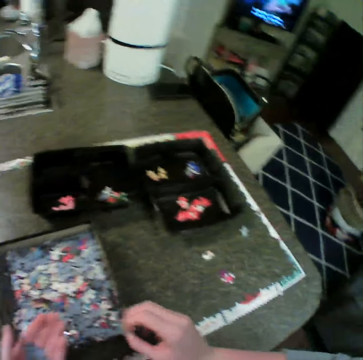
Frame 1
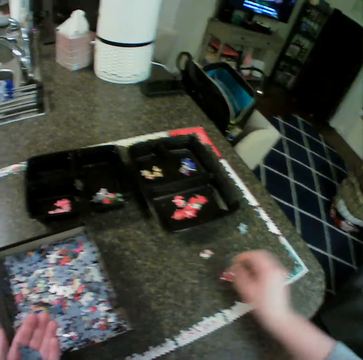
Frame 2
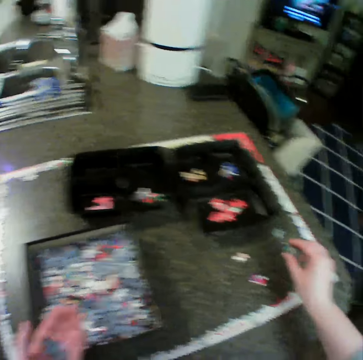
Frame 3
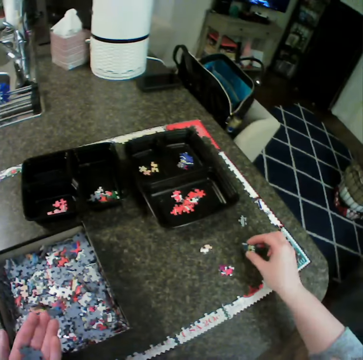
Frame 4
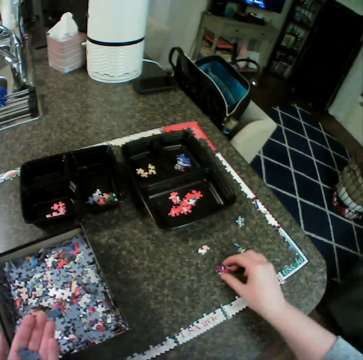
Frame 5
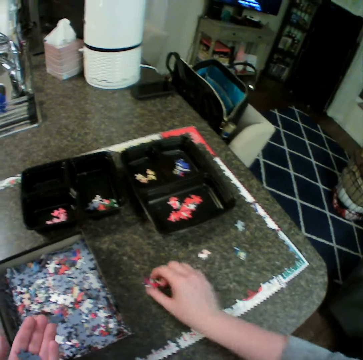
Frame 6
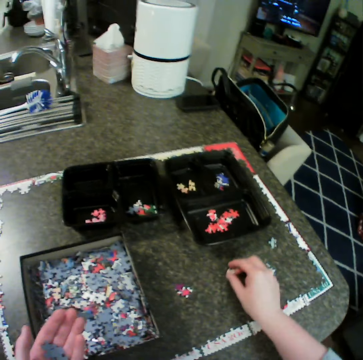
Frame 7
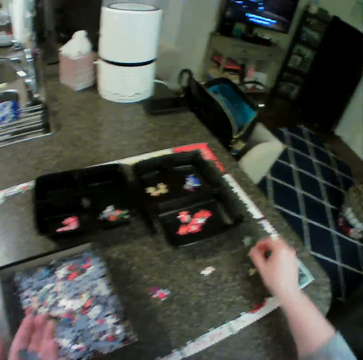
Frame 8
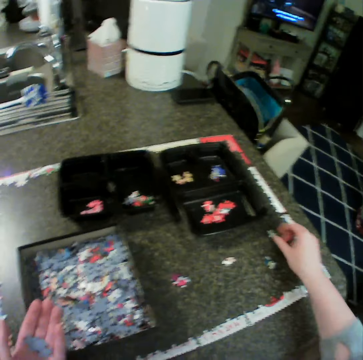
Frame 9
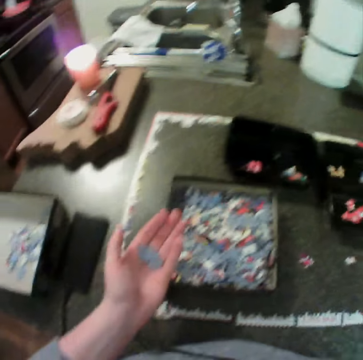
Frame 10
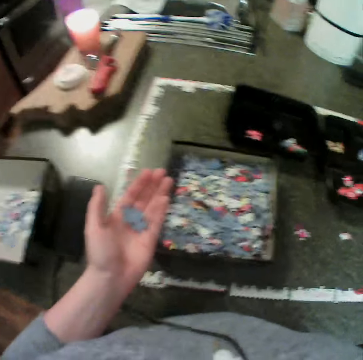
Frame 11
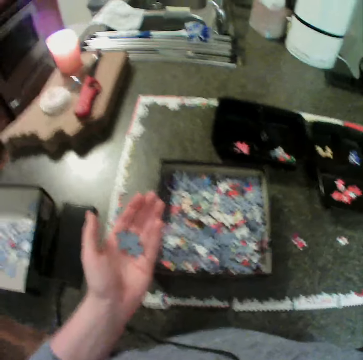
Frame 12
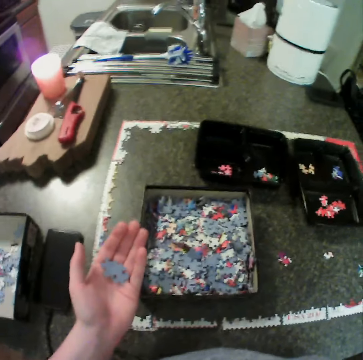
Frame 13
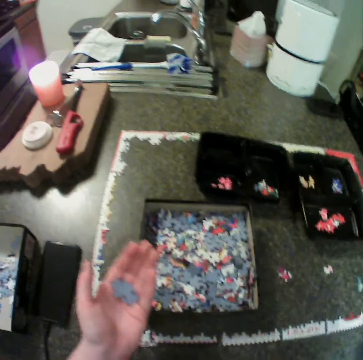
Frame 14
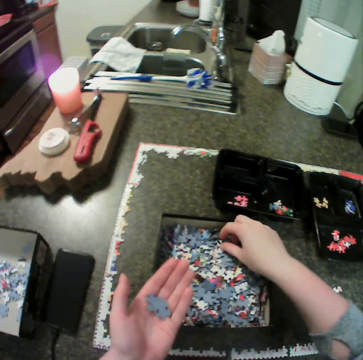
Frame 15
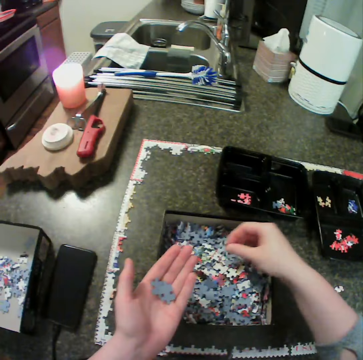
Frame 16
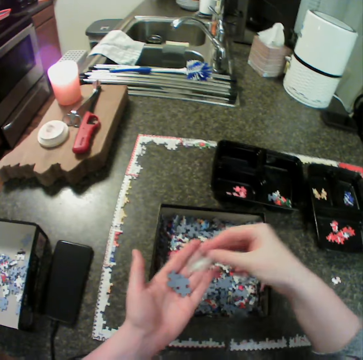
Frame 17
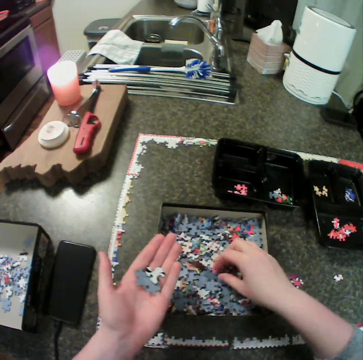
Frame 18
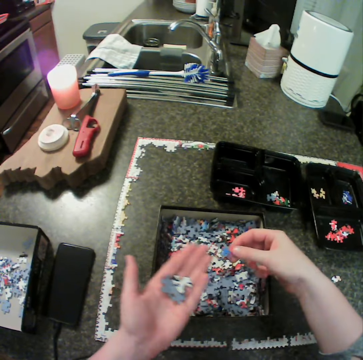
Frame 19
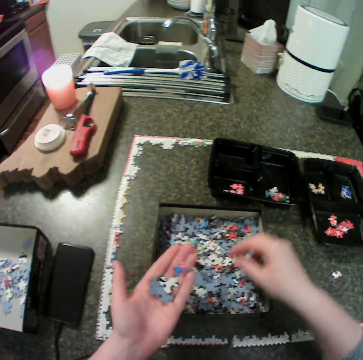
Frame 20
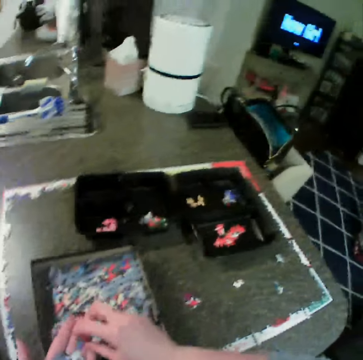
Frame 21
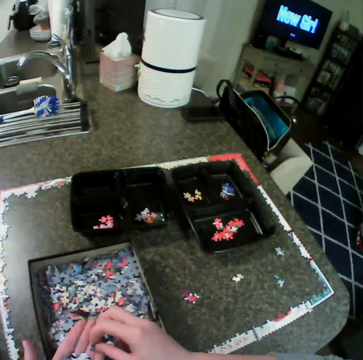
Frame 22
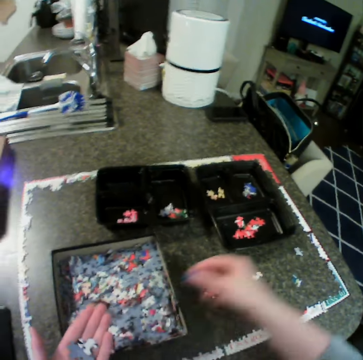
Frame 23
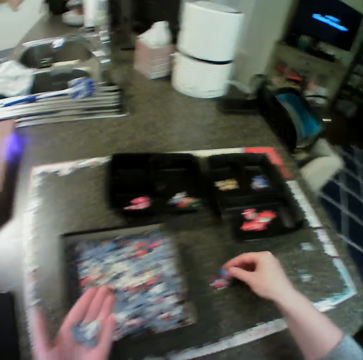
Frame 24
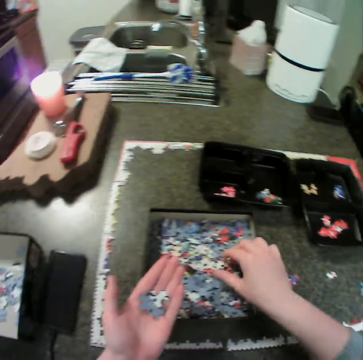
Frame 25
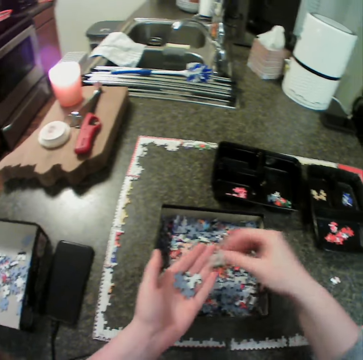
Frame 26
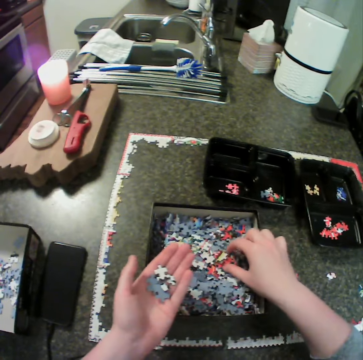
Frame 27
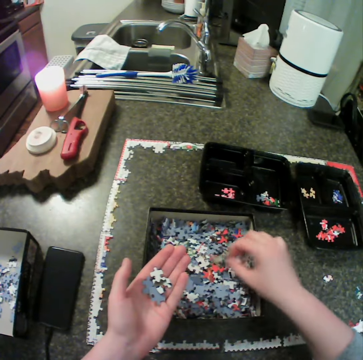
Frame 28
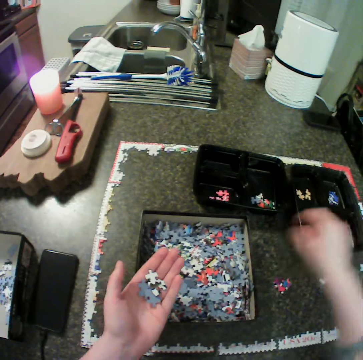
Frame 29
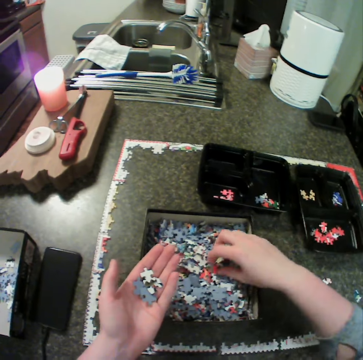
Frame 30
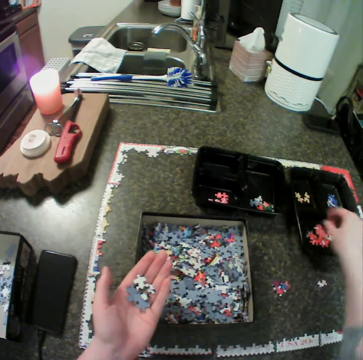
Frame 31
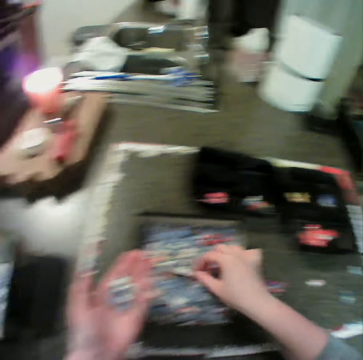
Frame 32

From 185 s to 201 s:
The camera wearer moves a jigsaw piece from her left hand to the table. She moves jigsaw pieces on the table. She moves jigsaw pieces from the second box to her left hand. She moves a jigsaw piece from her left hand to the table. She moves a jigsaw piece from the second box to her left hand. She moves jigsaw pieces from the second box to the second bowl.

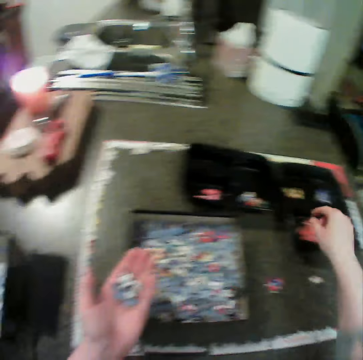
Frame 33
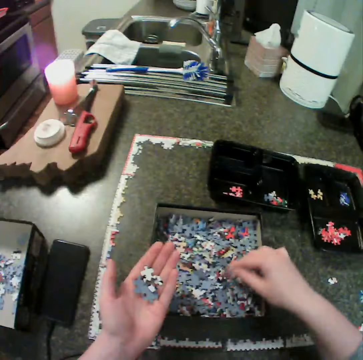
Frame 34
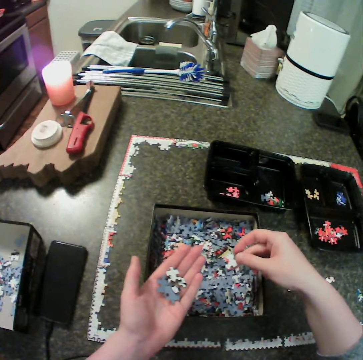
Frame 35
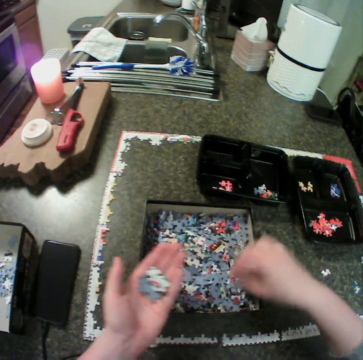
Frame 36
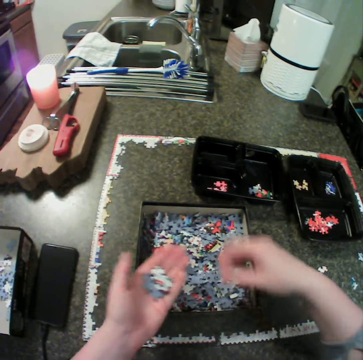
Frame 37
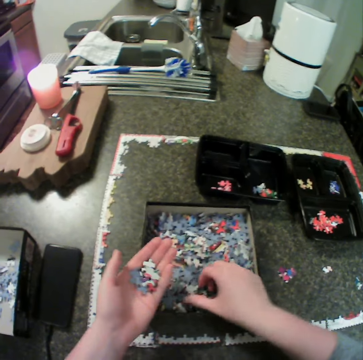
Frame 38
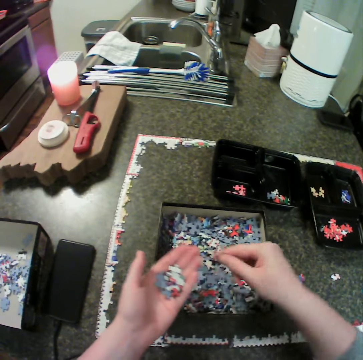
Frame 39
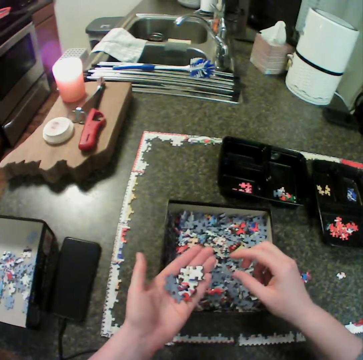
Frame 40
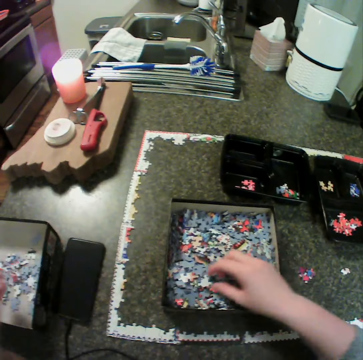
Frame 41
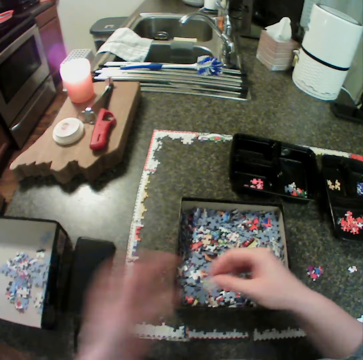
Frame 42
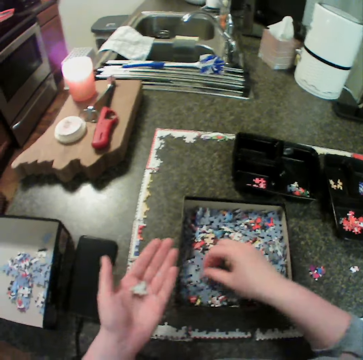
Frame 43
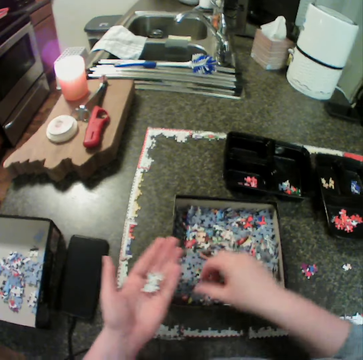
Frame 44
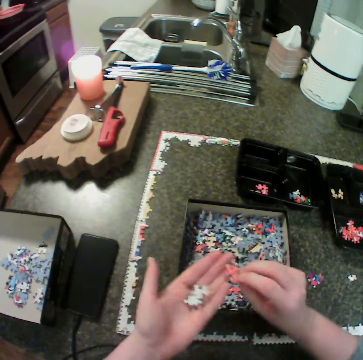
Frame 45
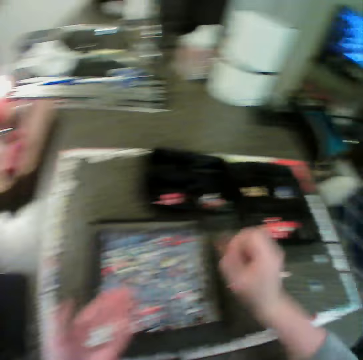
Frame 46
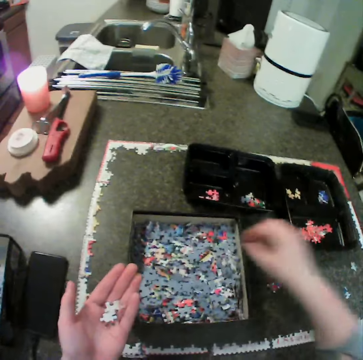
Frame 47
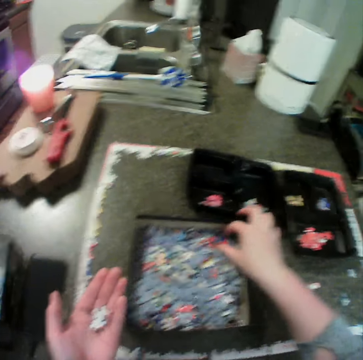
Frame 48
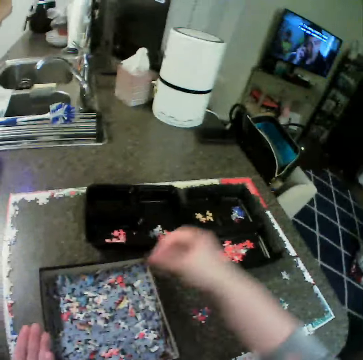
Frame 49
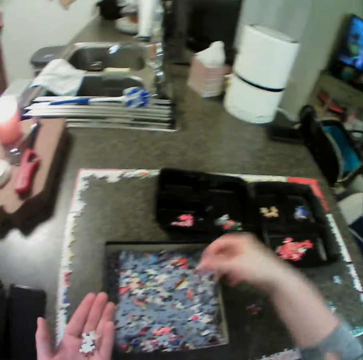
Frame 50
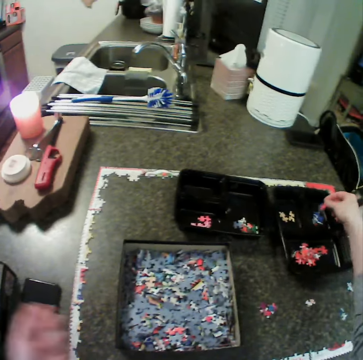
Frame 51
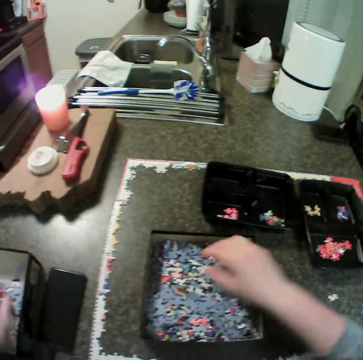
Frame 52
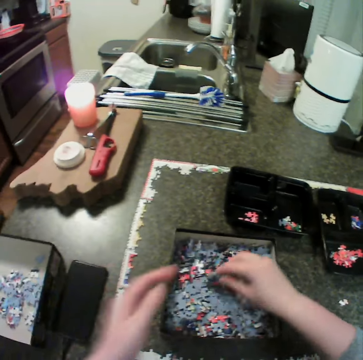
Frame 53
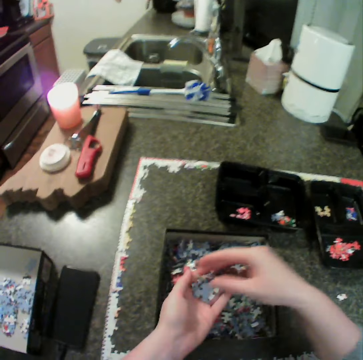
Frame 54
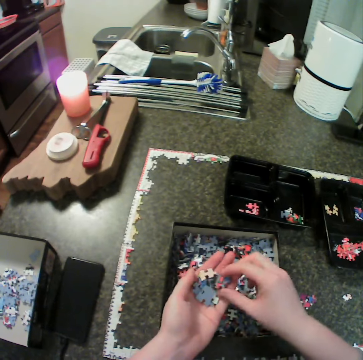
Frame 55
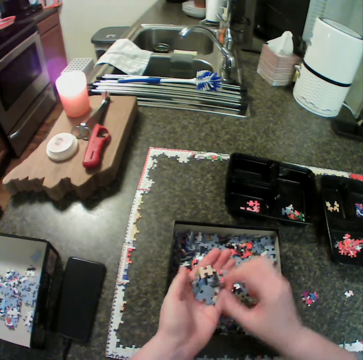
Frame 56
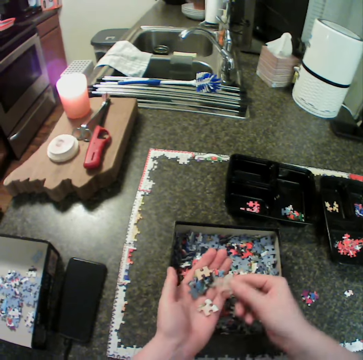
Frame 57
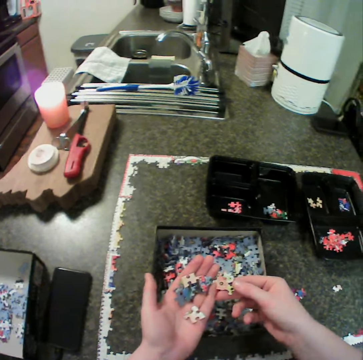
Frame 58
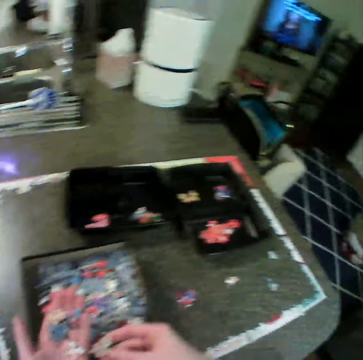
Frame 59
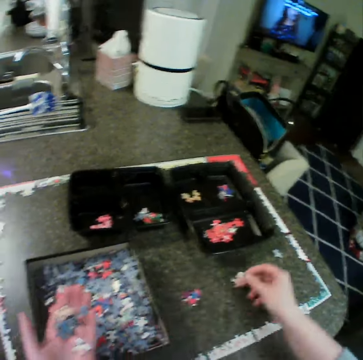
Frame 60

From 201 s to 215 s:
The camera wearer moves a jigsaw piece from the second box to her left hand. She drops the jigsaw pieces in the first box. She moves a jigsaw piece from the second box to her left hand. She moves a jigsaw piece from the second box to the second bowl. She drops the jigsaw pieces in the first box. She picks jigsaw pieces from the second box. She drops the pieces in her left hand.

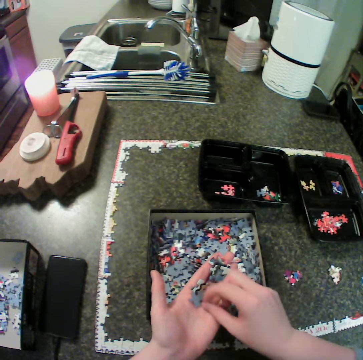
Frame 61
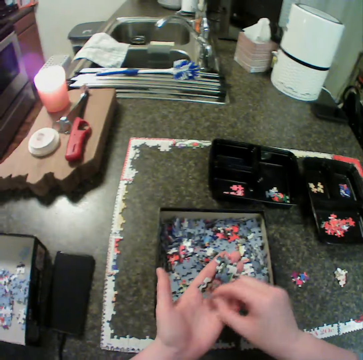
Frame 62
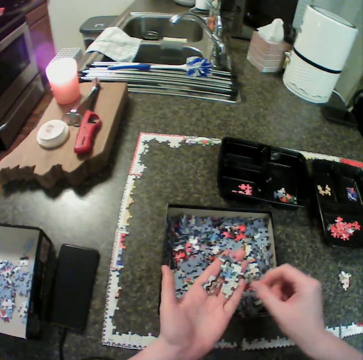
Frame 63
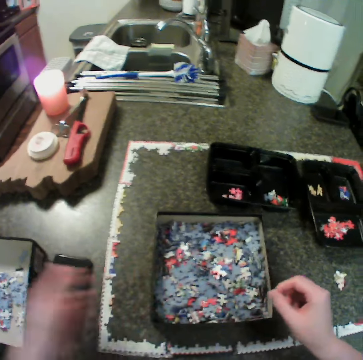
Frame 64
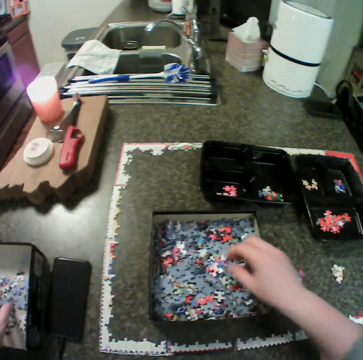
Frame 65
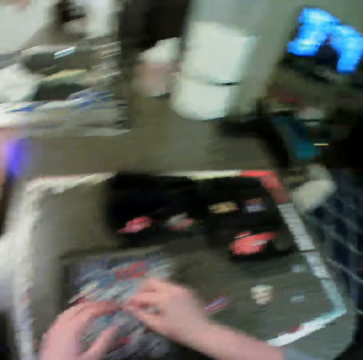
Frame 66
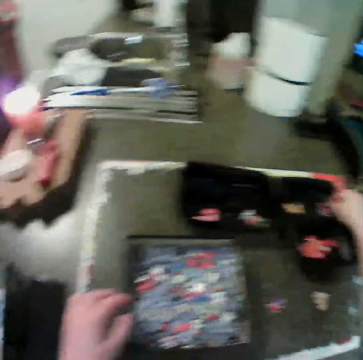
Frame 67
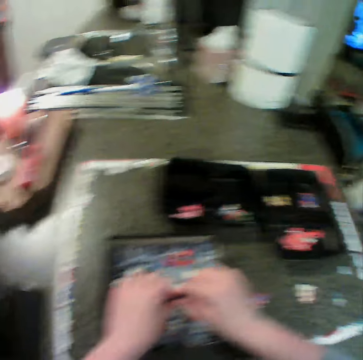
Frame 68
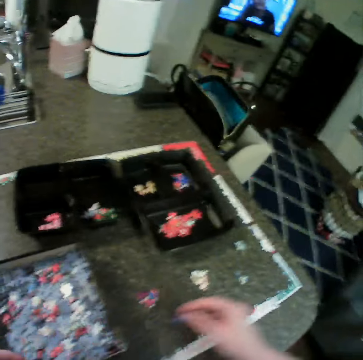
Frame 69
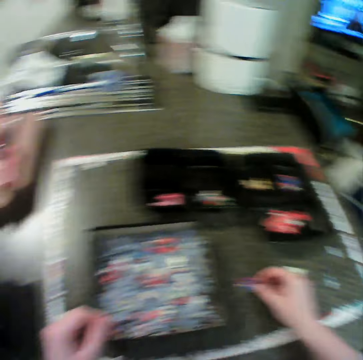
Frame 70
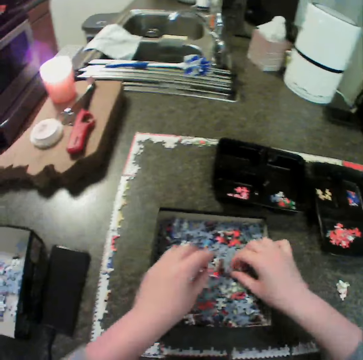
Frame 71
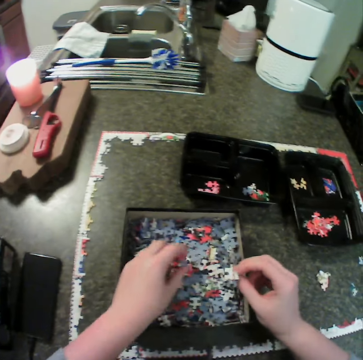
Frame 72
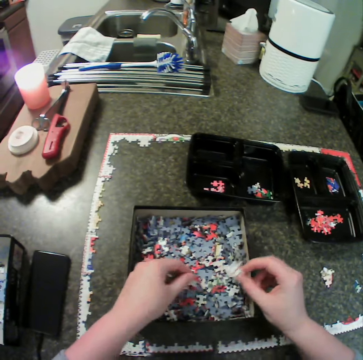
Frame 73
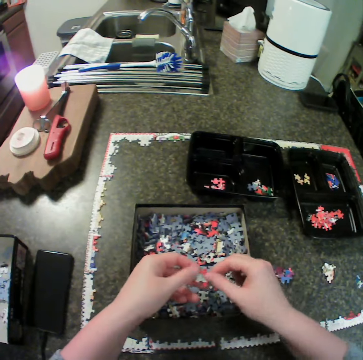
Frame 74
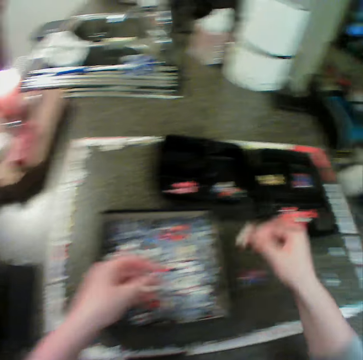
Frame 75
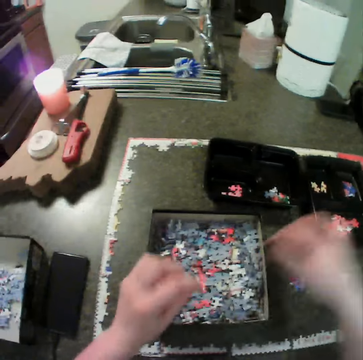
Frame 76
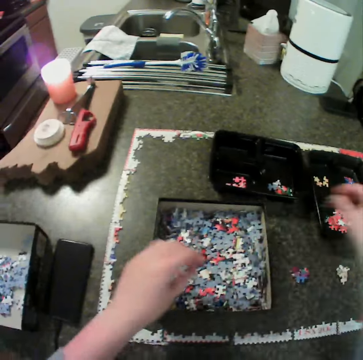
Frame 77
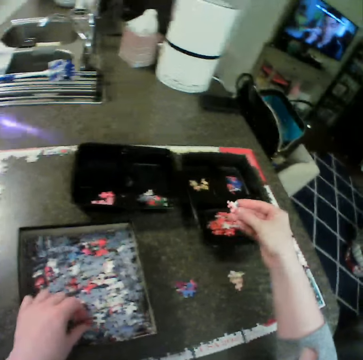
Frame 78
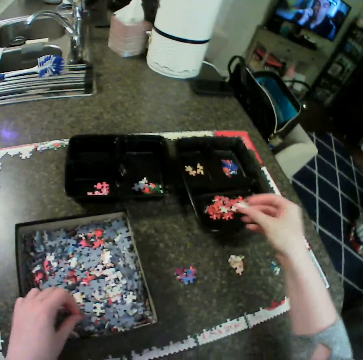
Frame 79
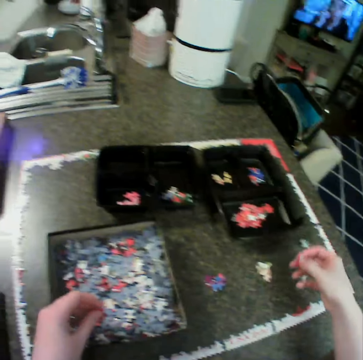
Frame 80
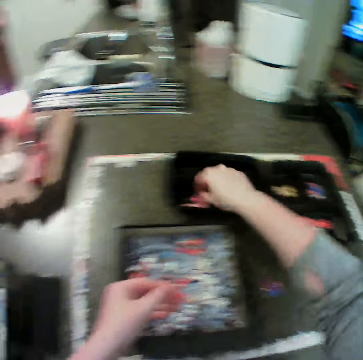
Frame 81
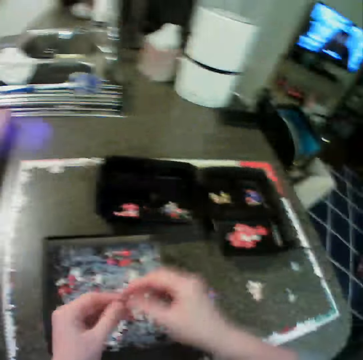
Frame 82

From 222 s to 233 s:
The camera wearer drops the jigsaw pieces in the first box. They move jigsaw pieces from the second box to the second bowl. They move jigsaw pieces from the second box to the table. They move jigsaw pieces from the second box to the second bowl. They move jigsaw pieces from the second box to the first bowl.
